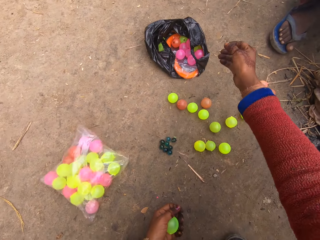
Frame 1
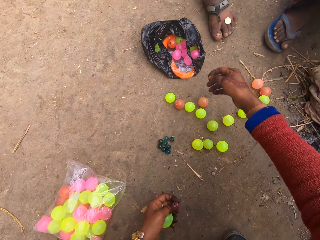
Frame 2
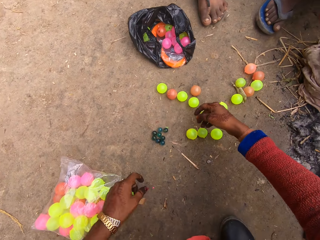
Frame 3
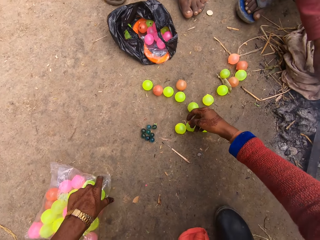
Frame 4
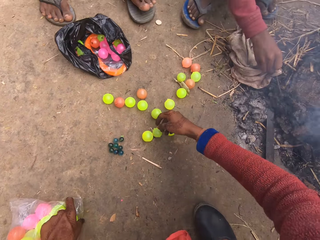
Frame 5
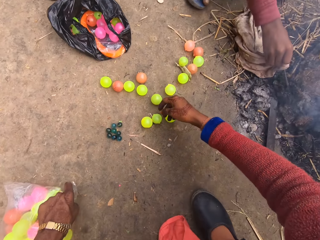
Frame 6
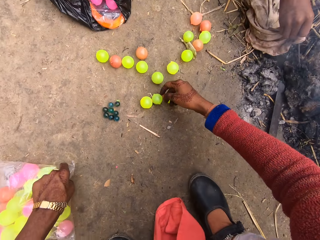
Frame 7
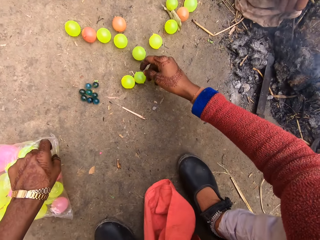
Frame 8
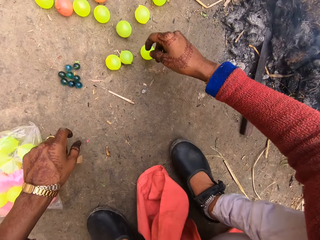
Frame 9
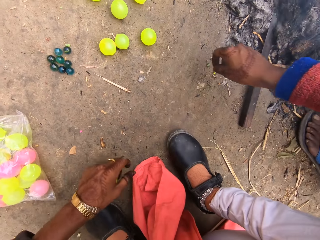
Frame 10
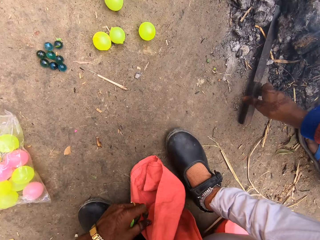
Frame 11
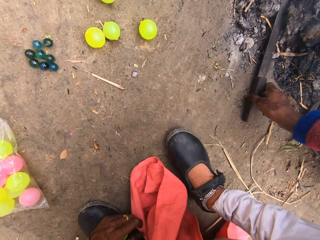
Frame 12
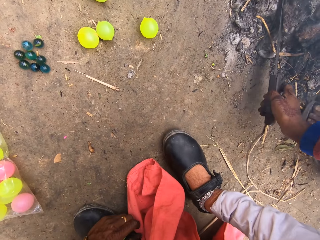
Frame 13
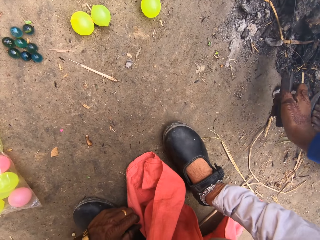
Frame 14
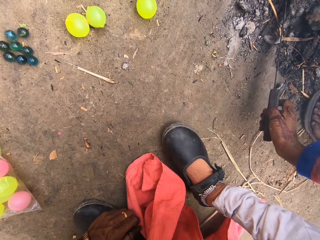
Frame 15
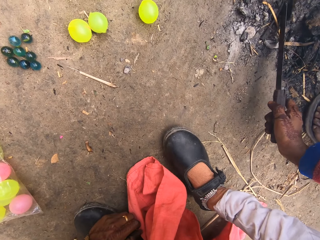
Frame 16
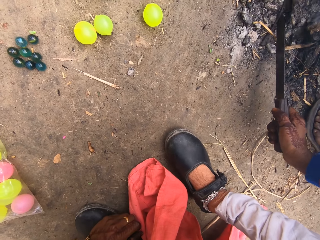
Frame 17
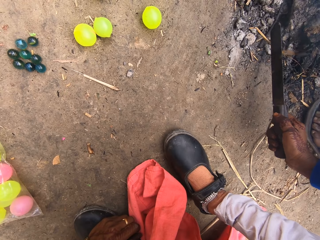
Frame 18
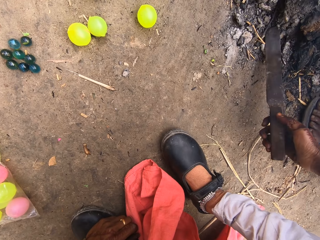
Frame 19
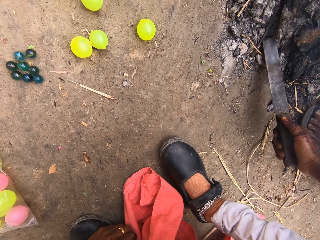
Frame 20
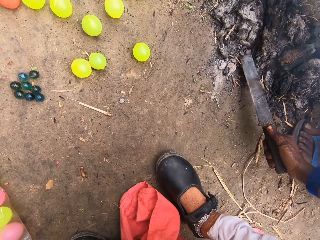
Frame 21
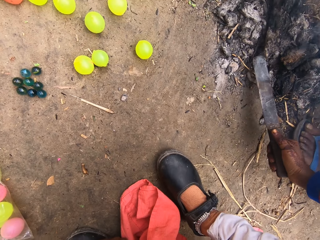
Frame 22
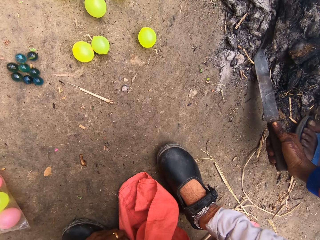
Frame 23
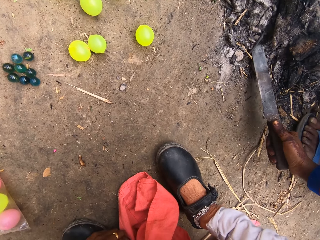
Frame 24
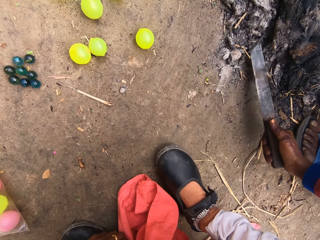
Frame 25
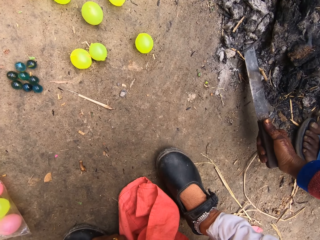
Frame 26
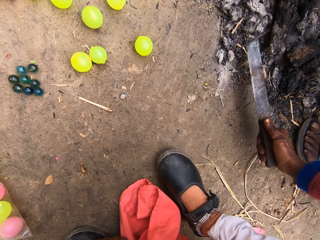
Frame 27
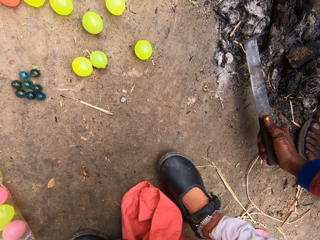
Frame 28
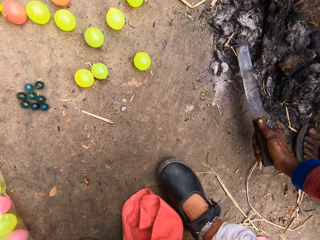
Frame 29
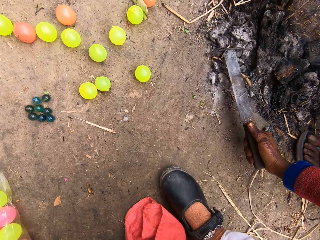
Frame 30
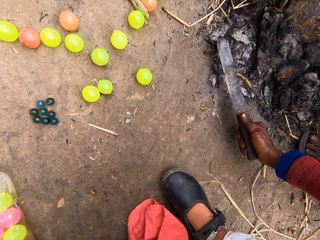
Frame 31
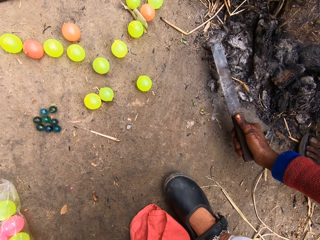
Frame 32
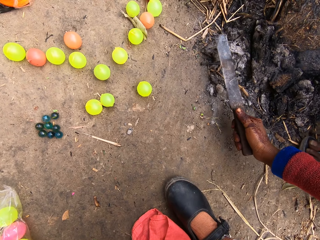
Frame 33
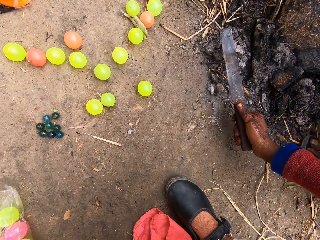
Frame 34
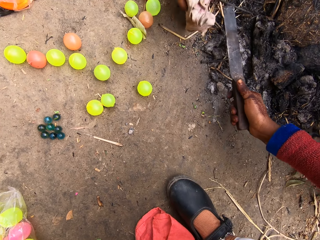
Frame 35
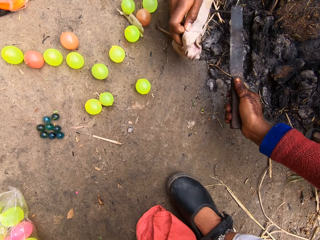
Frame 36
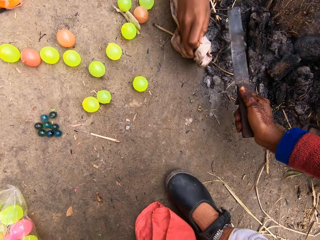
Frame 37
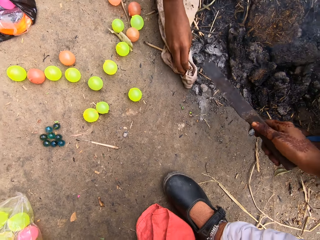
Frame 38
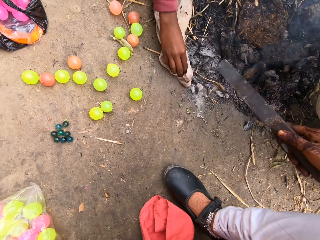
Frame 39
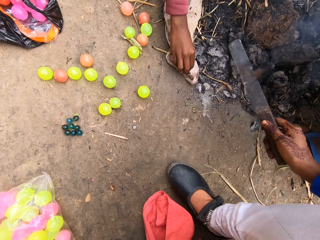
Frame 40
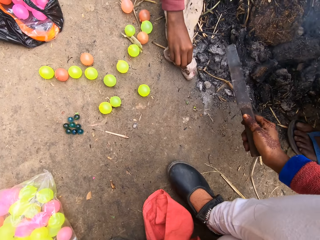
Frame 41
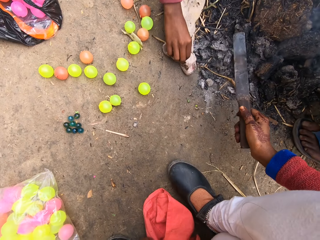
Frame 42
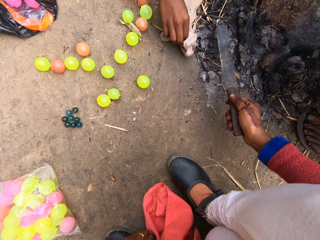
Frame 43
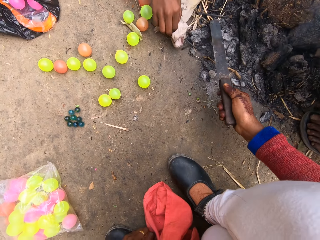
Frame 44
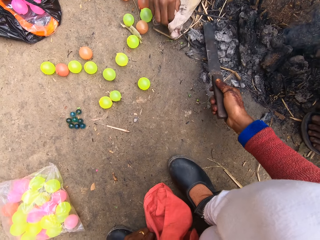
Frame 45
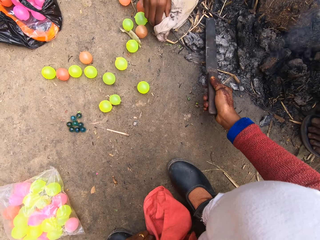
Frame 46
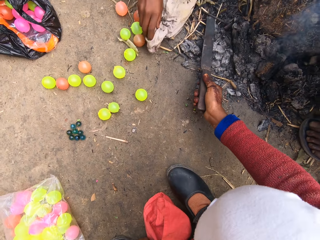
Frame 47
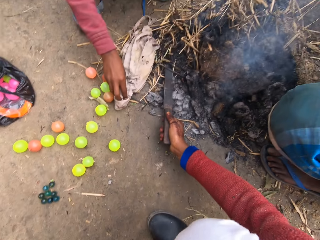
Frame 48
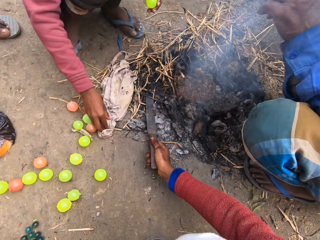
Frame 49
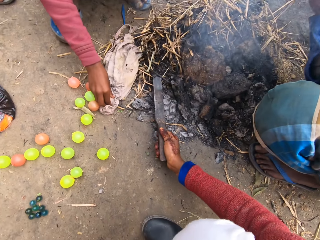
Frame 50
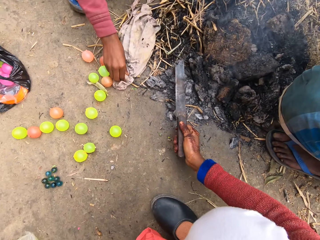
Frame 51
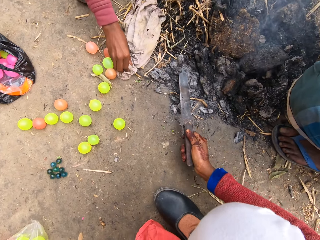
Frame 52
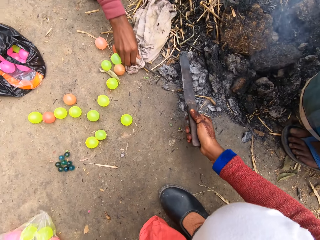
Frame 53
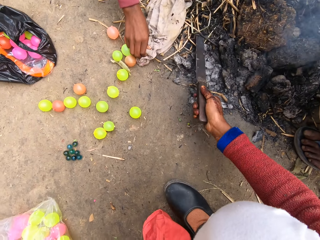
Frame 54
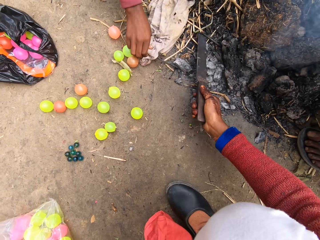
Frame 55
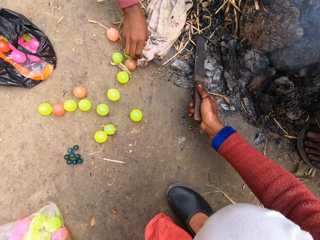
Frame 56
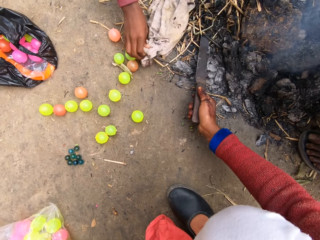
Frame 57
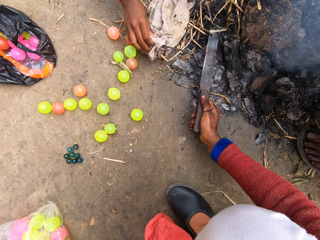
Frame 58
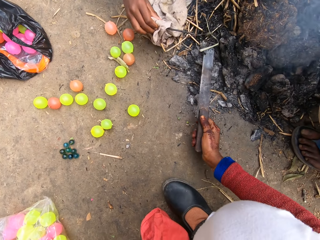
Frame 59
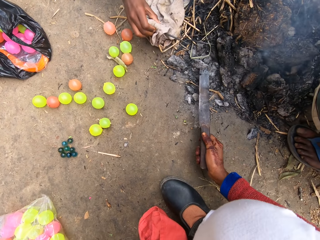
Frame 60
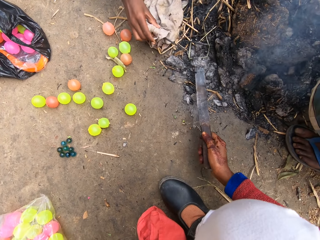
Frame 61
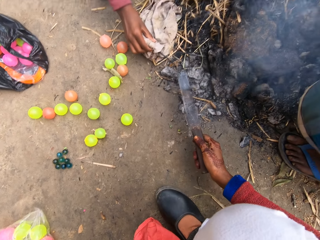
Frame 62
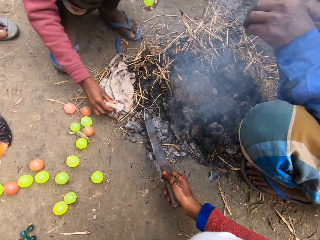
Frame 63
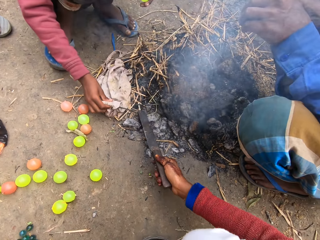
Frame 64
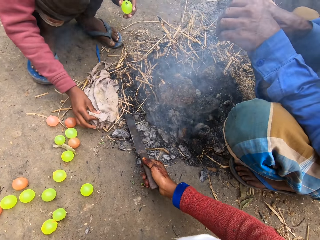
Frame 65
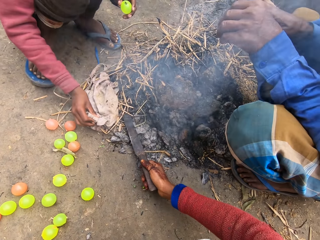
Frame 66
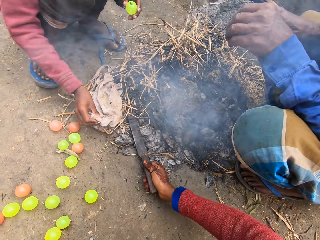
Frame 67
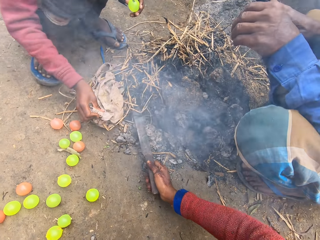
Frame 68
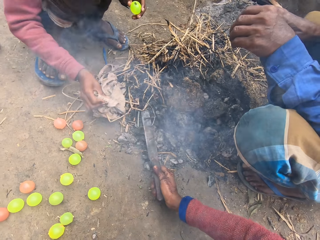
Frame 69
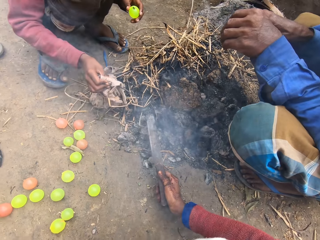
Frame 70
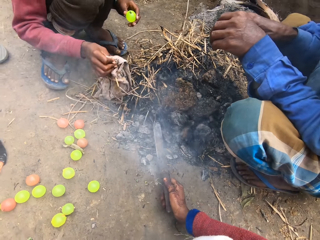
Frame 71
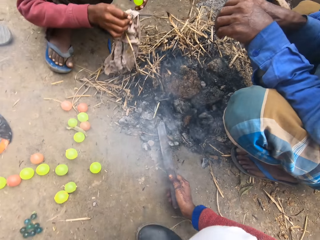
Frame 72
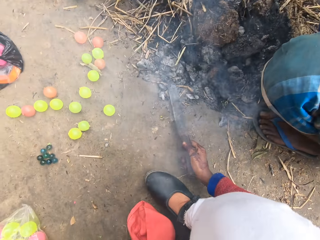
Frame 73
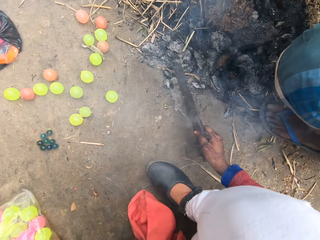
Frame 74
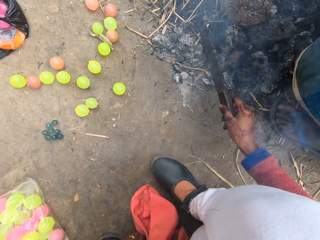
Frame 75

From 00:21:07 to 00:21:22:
The camera wearer throws the coin on a foot. They move a bag of balls. They pick up the knife from the ground. They move a nail with the knife. They take the nail. A boy picks up the hot nail from the ground with the cloth. The camera wearer moves a nail with the knife. They take the nail with the knife.

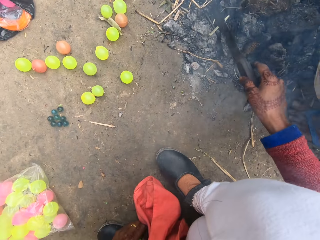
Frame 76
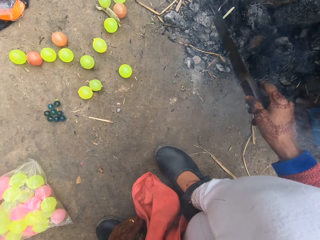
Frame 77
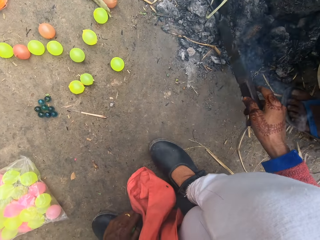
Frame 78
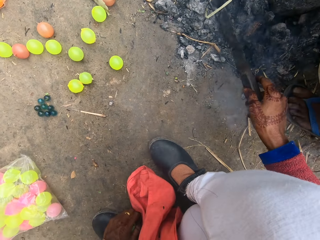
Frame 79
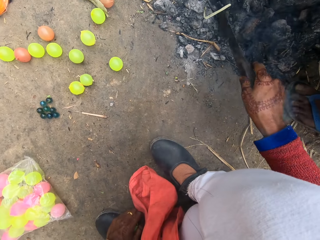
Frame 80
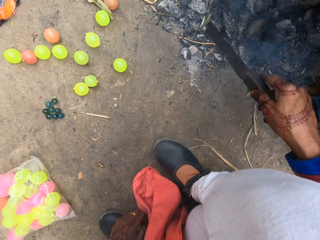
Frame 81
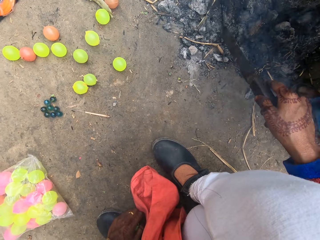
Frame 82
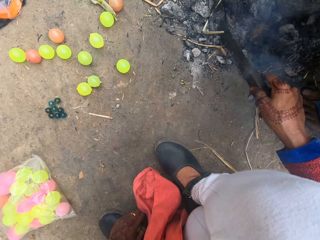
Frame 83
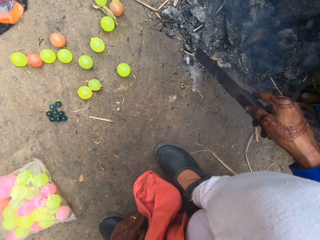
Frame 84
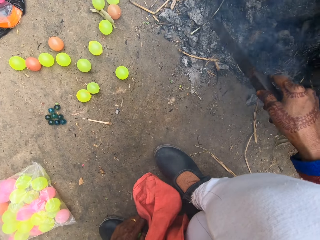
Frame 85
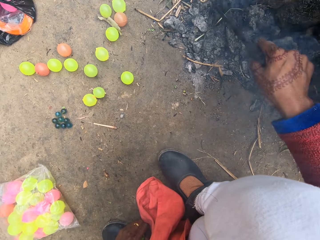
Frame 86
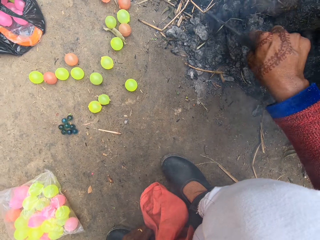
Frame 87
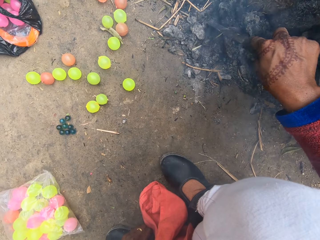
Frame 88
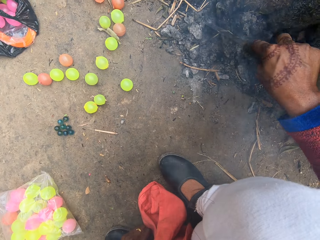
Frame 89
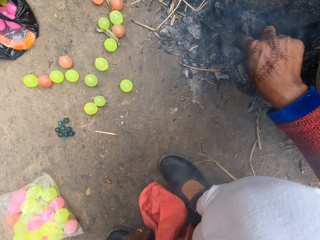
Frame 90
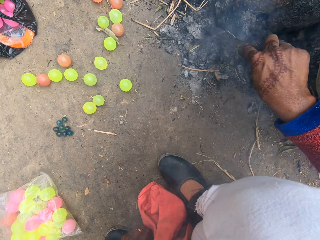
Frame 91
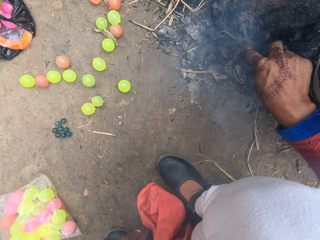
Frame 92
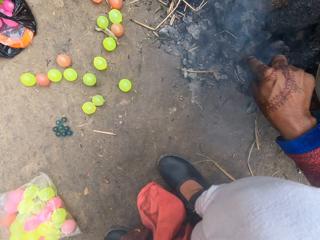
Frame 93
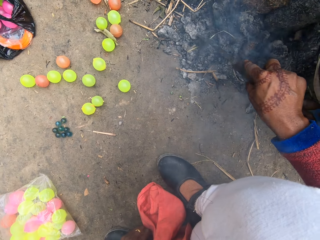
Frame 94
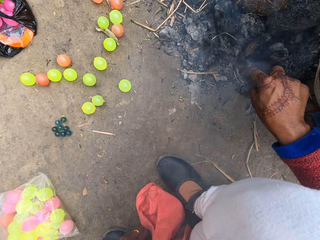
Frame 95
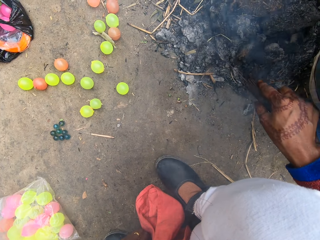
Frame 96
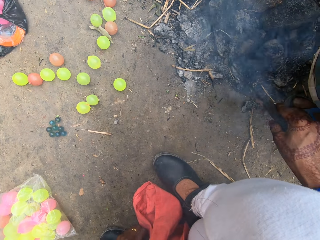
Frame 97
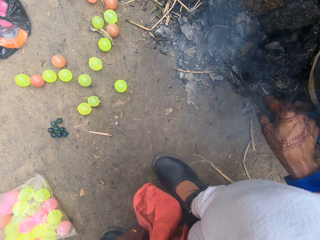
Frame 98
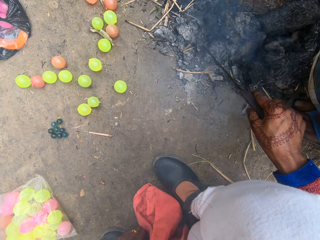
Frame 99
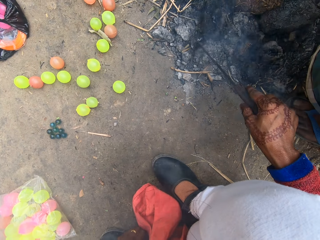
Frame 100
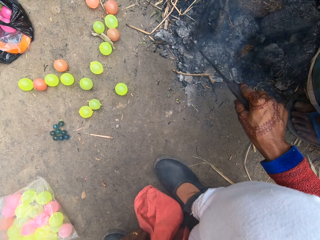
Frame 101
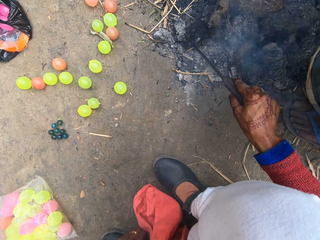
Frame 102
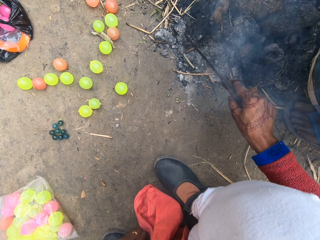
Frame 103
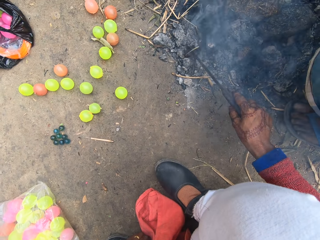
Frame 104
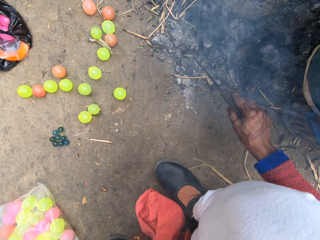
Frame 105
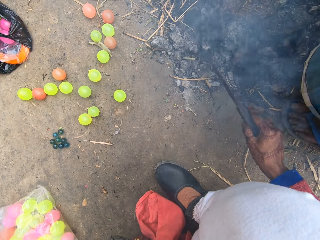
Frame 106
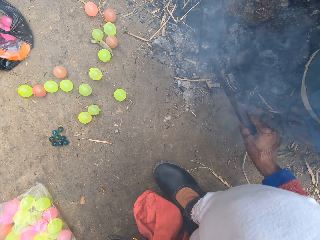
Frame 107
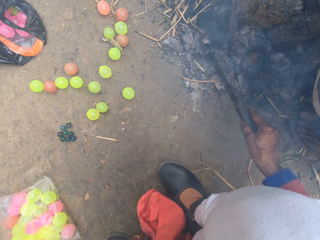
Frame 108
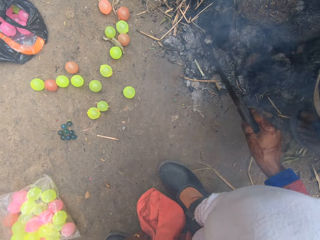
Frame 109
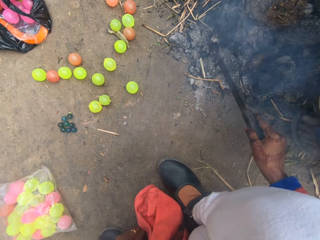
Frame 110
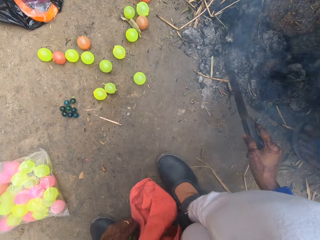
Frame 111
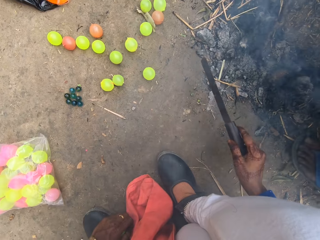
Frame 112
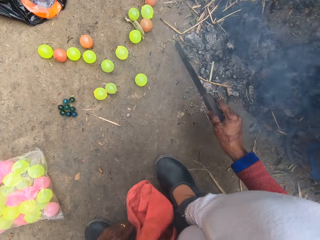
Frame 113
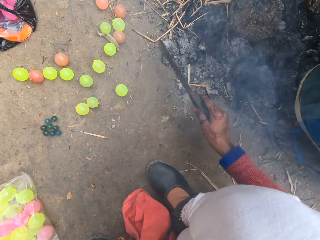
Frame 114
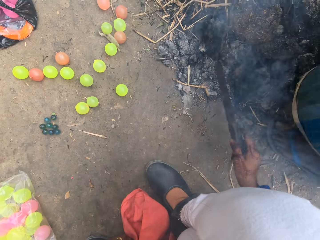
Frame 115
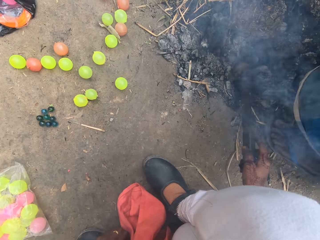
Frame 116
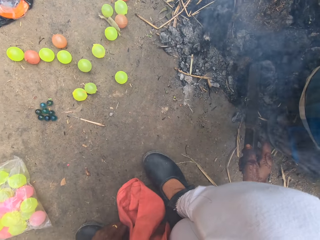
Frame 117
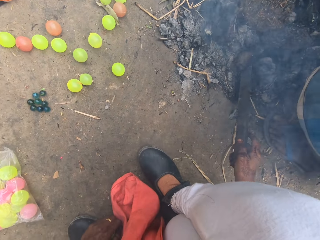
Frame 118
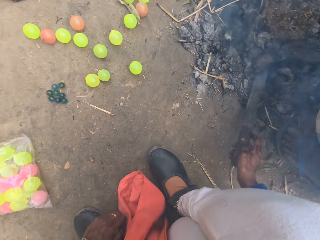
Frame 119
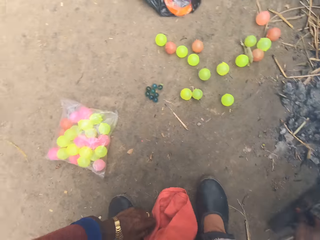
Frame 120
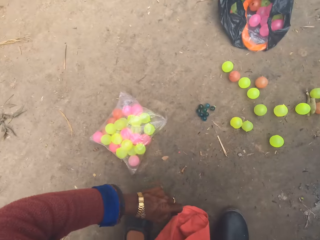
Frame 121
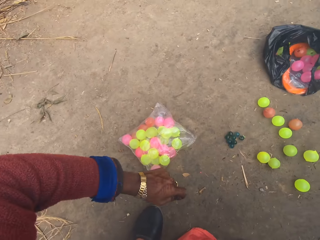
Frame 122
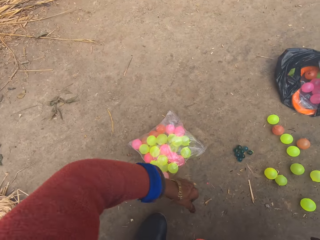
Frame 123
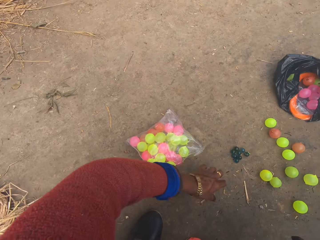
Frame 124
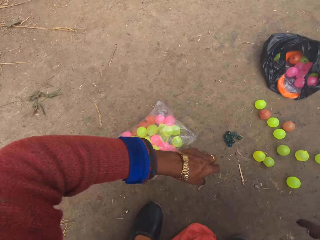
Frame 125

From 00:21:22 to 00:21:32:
The camera wearer puts coal on the nail with the knife. They move something with the knife. They move coal with the knife.
